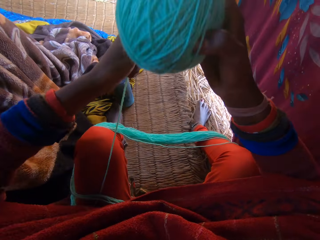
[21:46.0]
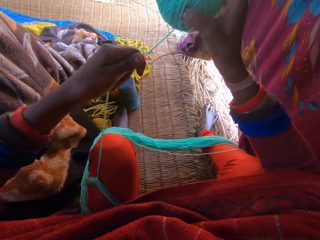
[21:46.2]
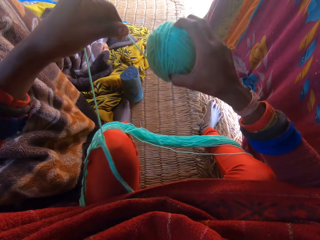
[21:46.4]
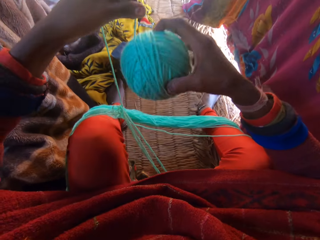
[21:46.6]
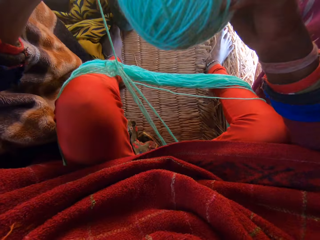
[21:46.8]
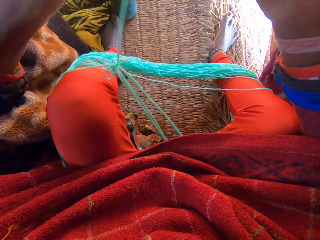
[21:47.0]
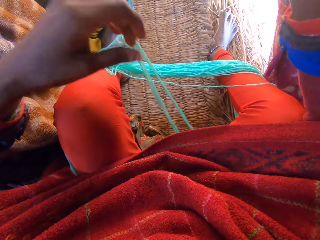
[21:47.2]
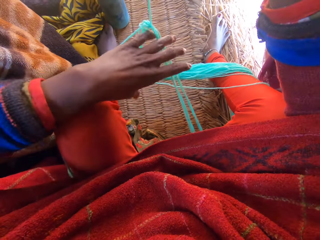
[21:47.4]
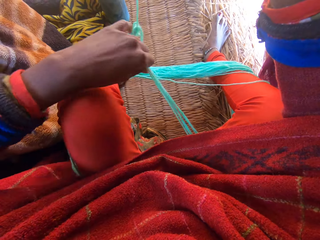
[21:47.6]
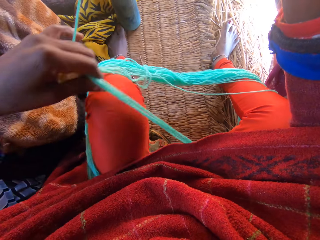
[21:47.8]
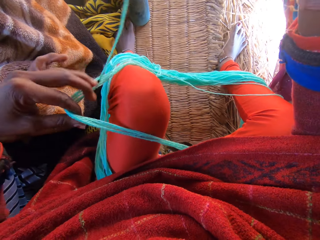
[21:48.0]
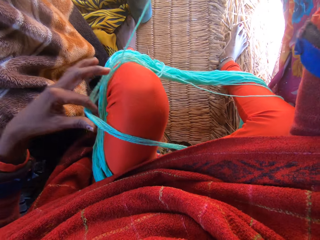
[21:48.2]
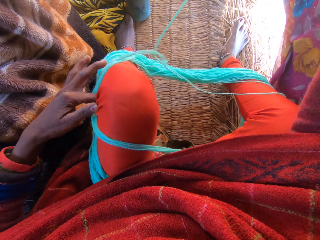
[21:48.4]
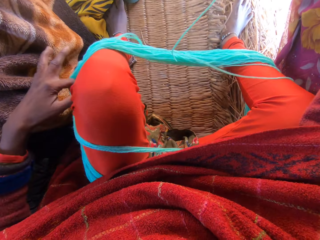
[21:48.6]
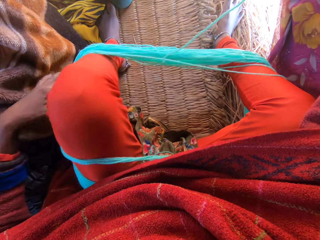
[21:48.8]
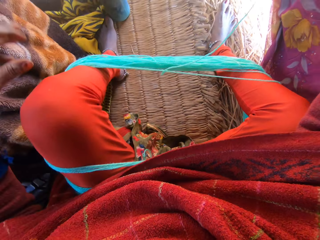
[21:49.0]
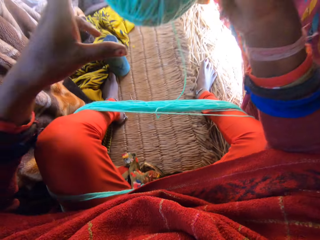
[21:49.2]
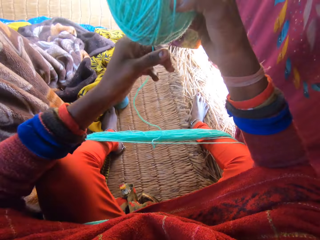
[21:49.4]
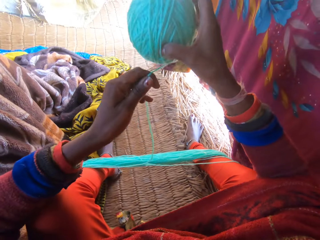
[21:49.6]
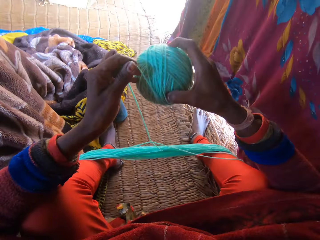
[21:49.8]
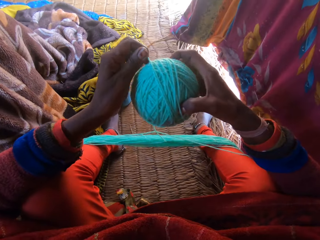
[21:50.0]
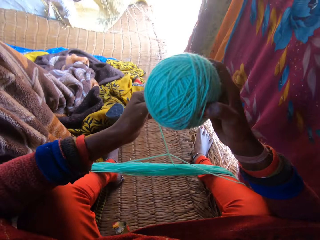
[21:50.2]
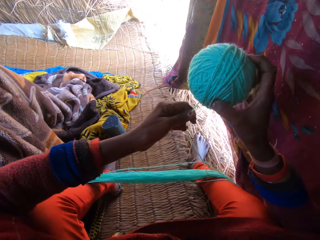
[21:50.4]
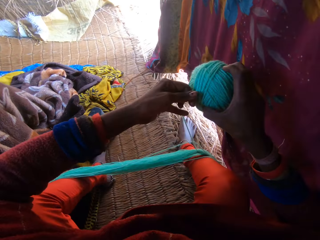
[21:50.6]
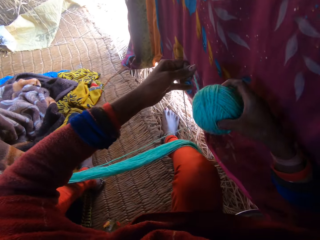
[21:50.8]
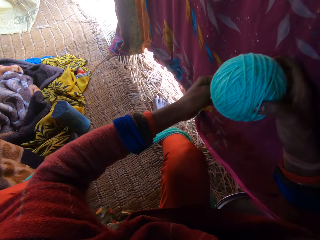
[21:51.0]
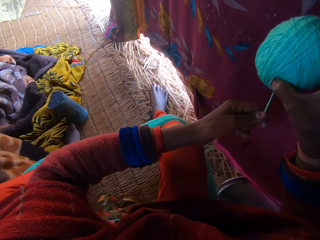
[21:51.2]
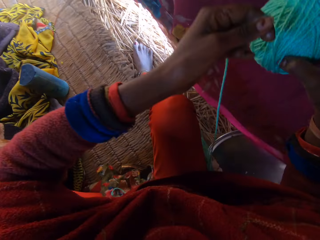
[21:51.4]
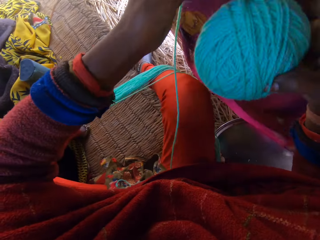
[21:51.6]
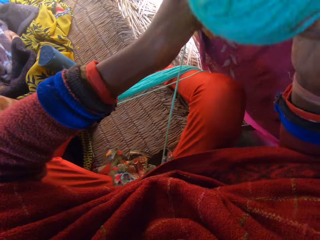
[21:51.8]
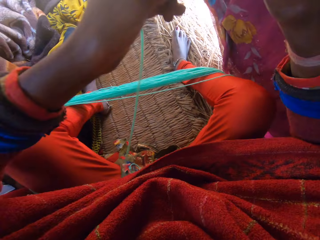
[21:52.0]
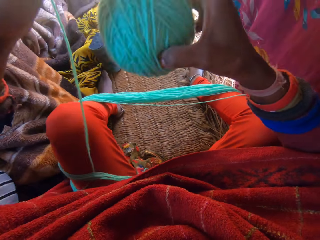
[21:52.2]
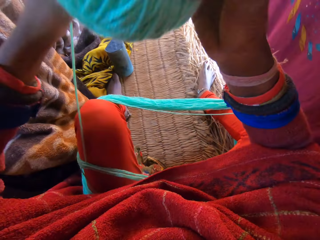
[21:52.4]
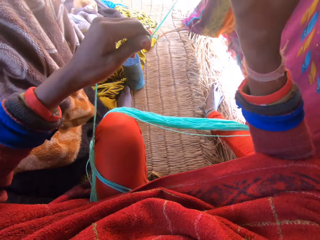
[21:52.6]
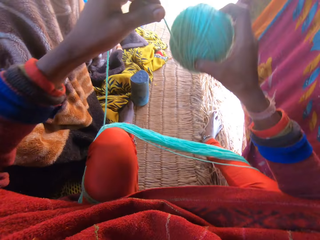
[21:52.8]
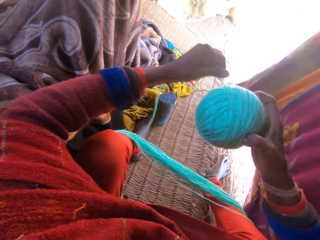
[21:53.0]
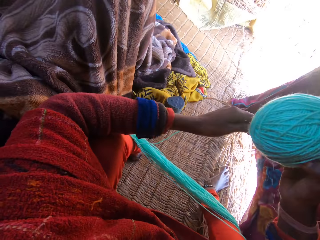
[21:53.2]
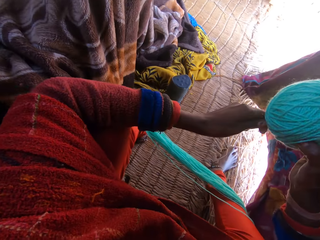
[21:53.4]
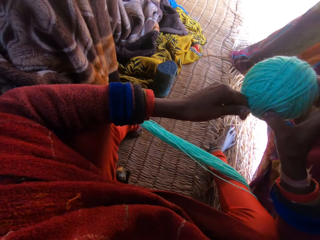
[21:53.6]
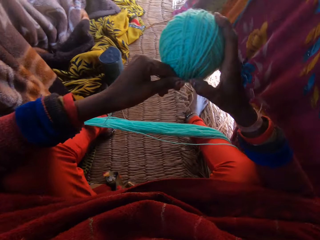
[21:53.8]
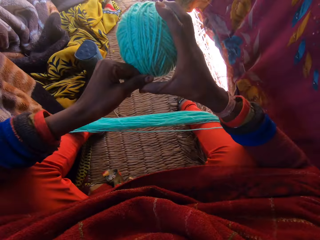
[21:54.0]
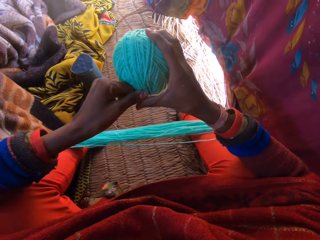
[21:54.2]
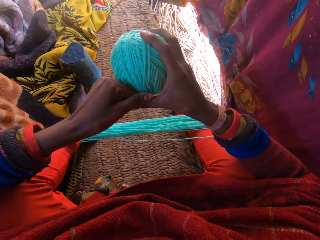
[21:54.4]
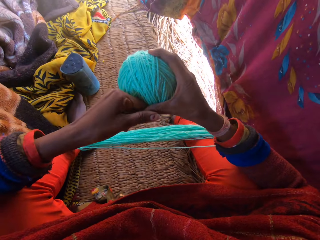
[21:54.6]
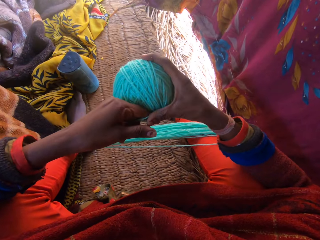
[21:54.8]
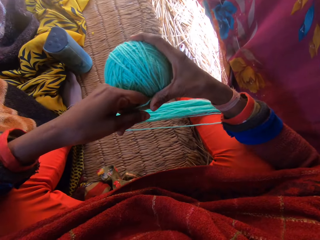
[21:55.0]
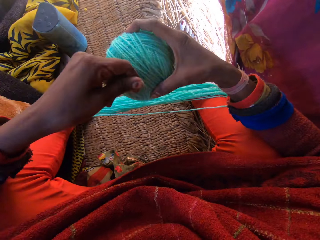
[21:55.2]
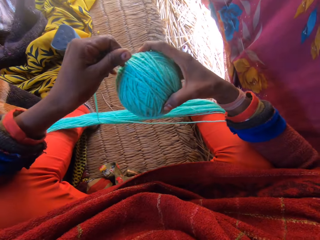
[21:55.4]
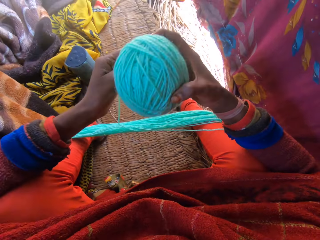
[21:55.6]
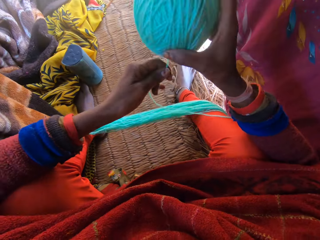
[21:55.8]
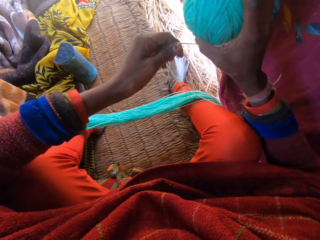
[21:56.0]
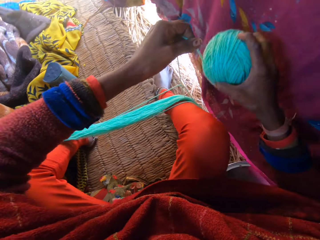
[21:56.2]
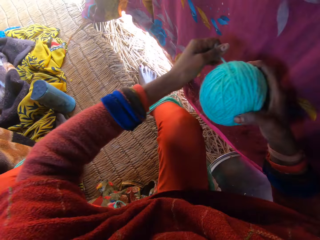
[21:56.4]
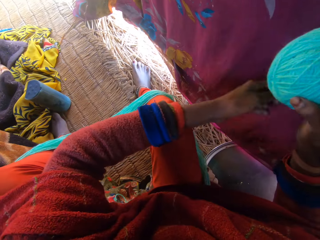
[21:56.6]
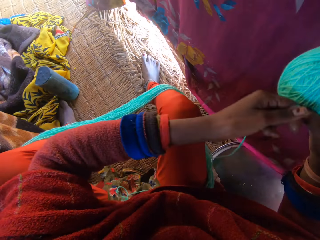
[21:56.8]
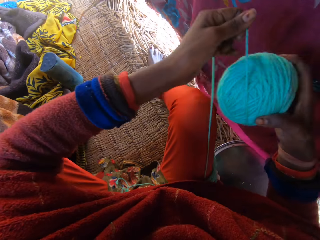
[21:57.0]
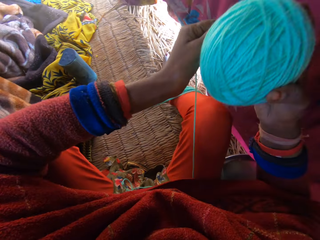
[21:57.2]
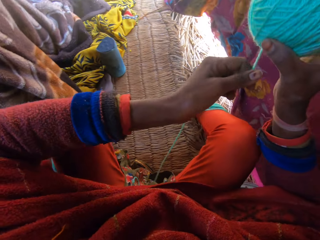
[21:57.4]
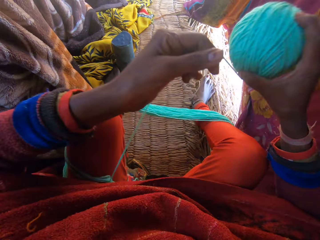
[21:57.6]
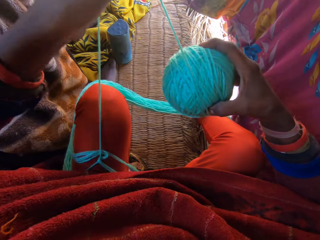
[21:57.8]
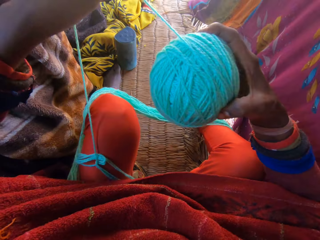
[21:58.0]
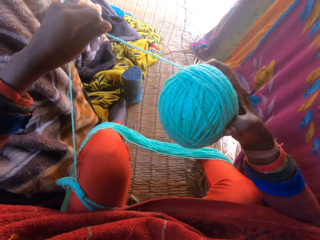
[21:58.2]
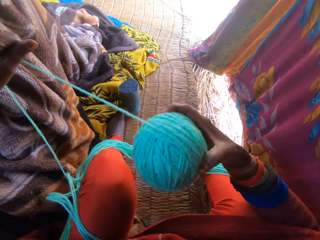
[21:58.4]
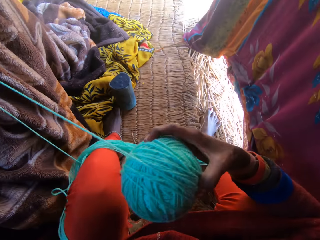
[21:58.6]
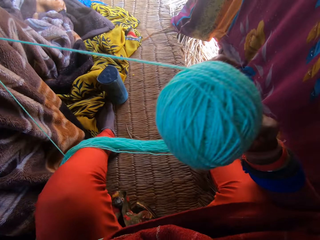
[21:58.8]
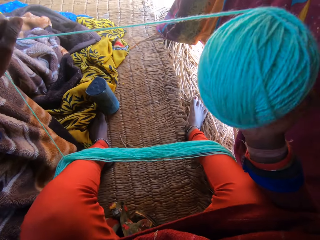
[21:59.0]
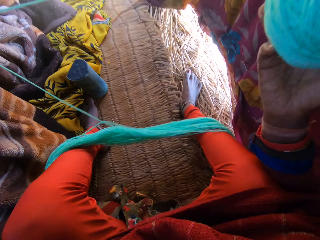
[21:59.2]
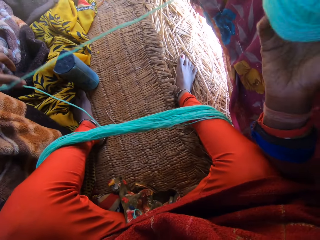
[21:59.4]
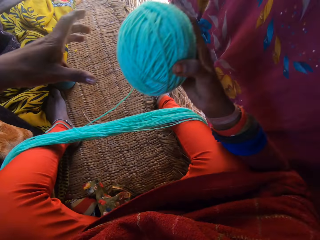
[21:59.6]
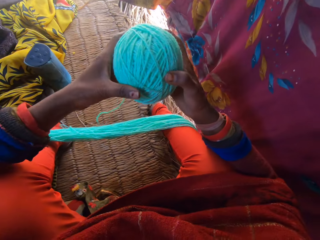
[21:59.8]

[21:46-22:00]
The camera wearer puts the thread on the thigh. They roll the thread. They stop rolling the thread. They roll the thread.

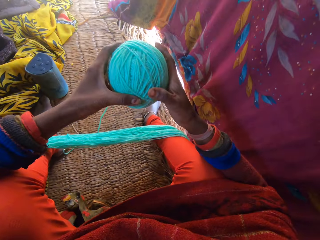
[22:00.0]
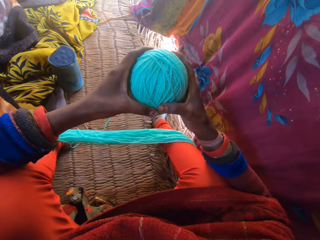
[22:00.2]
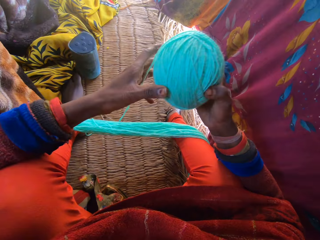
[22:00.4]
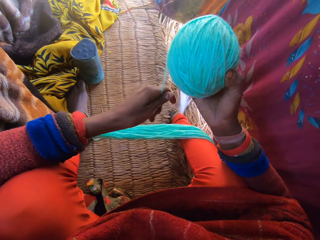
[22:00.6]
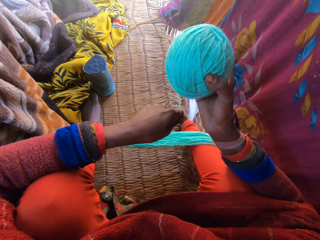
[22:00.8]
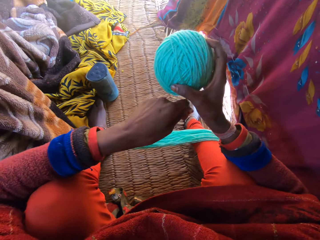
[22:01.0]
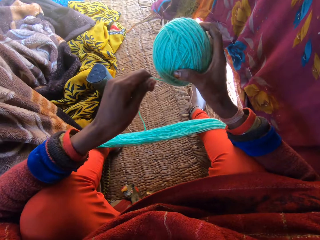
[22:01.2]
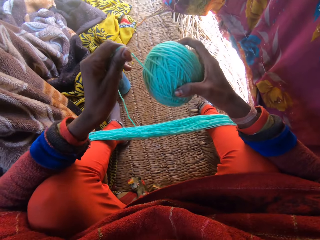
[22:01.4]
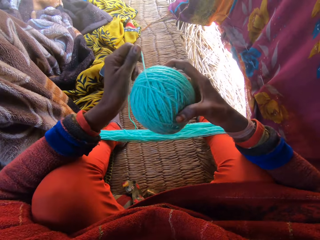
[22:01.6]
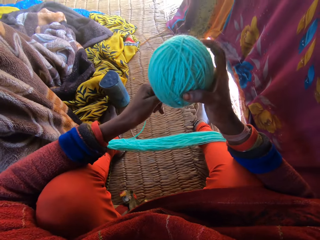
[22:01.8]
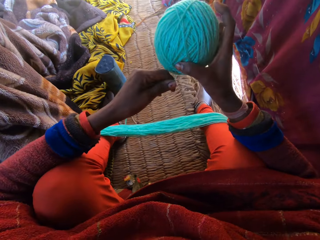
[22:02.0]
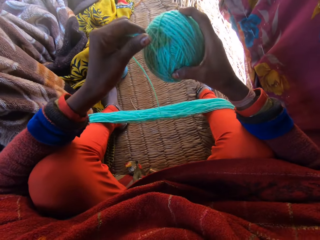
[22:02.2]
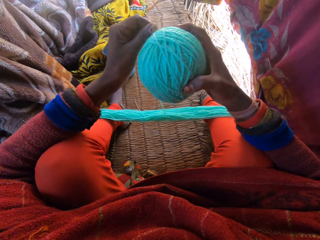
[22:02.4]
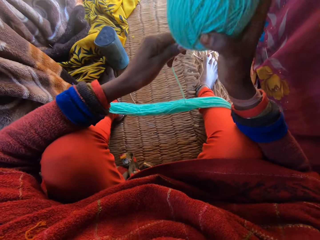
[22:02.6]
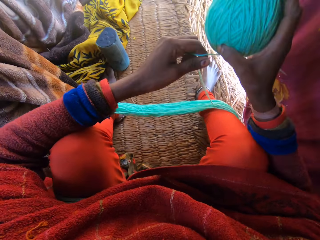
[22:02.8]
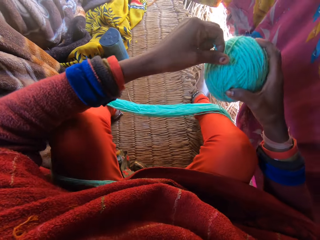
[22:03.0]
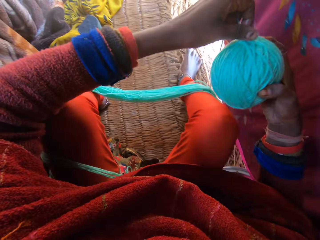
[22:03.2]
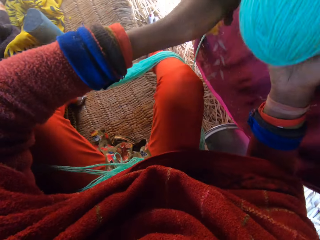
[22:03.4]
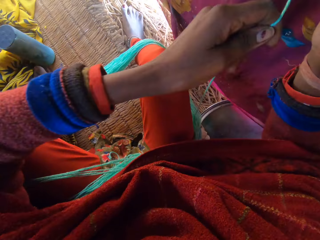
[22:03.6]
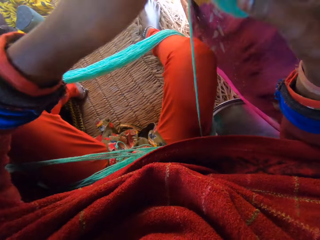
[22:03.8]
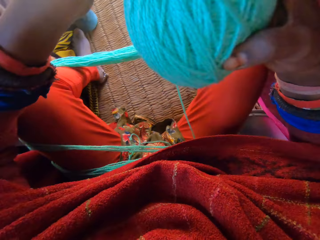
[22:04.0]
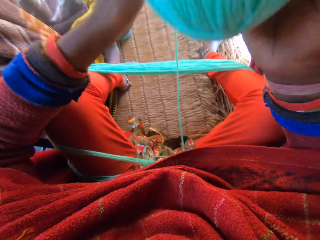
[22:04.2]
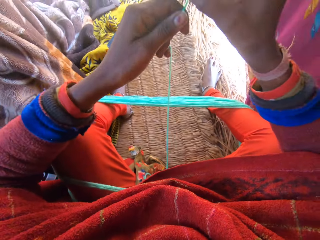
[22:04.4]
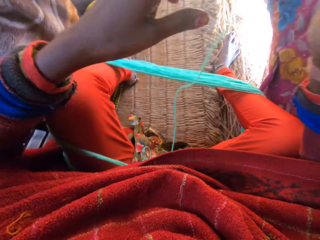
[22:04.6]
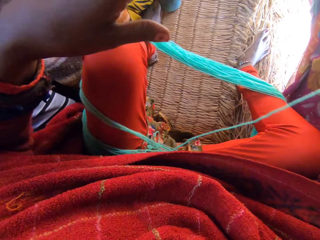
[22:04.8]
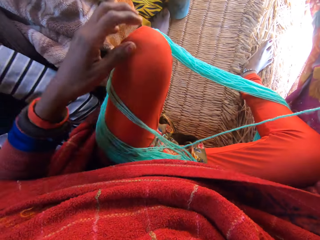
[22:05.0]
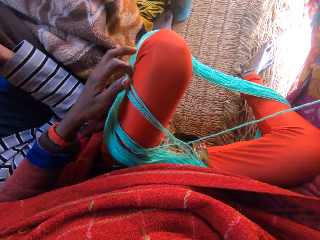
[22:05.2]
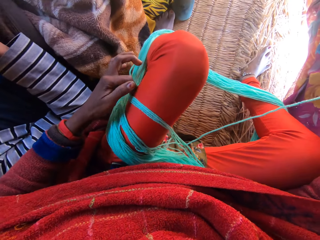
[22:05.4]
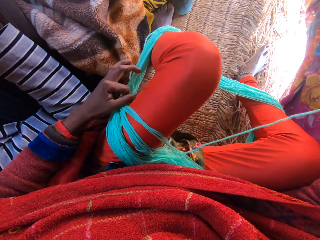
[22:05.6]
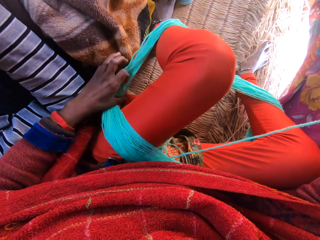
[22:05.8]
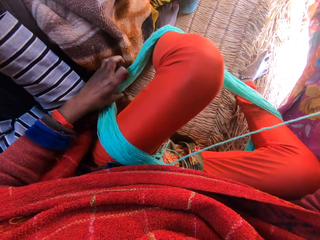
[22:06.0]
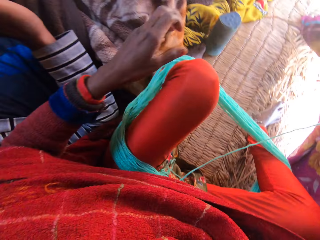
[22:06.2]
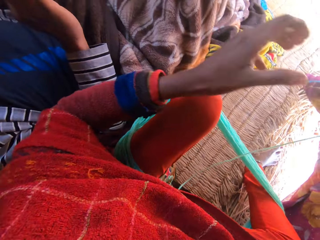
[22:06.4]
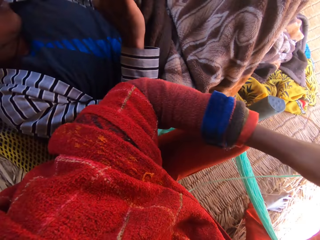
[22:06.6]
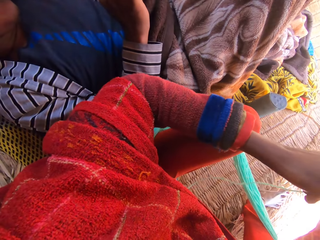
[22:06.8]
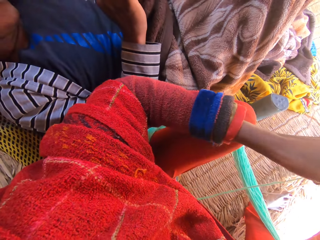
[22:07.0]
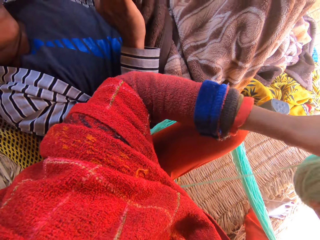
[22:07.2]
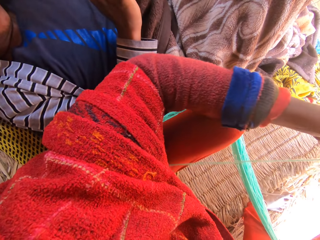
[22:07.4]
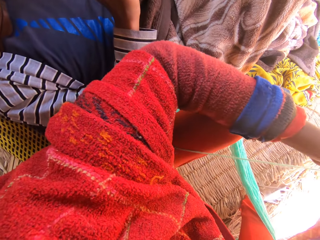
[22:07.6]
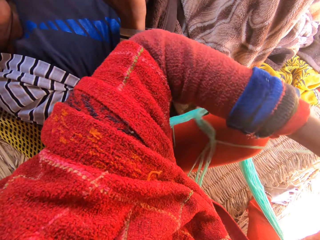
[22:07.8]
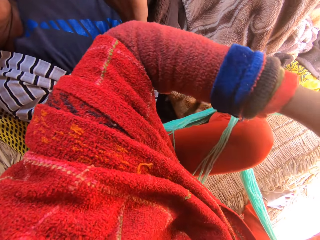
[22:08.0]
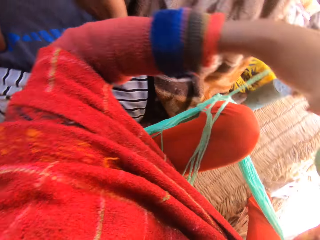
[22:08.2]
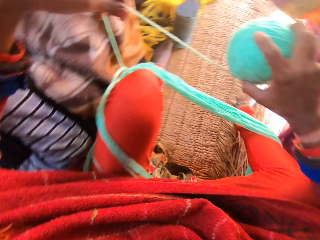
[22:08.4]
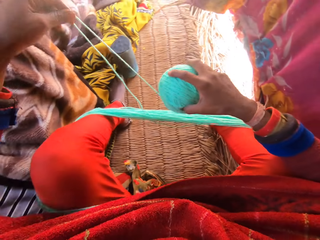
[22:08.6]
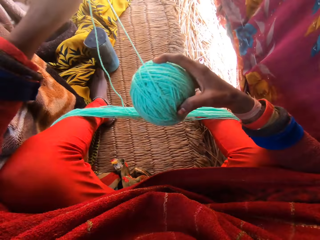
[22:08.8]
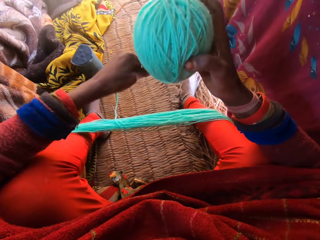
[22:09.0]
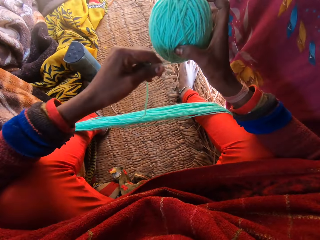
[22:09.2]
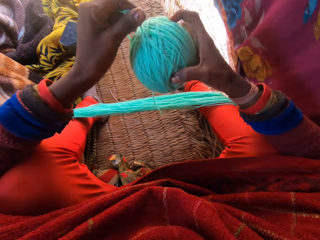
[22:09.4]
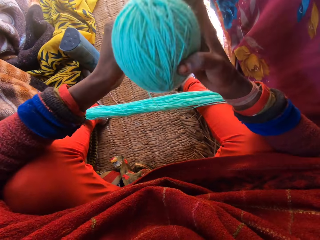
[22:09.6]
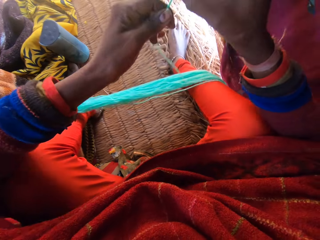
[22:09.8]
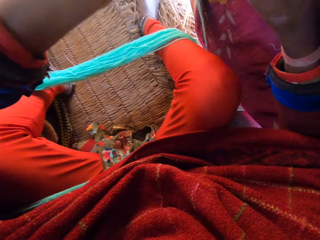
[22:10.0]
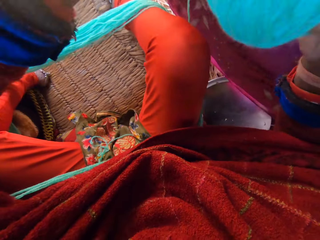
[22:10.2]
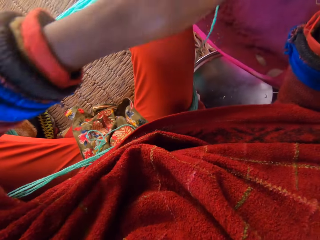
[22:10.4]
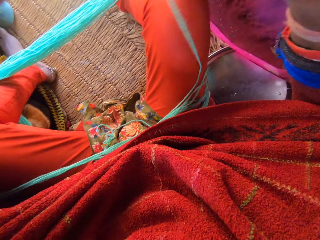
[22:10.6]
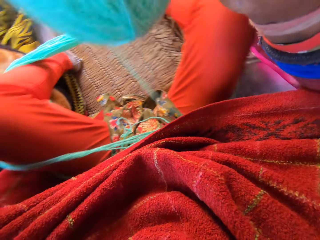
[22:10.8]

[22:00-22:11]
The camera wearer pulls the thread on the thigh. They roll the thread.
